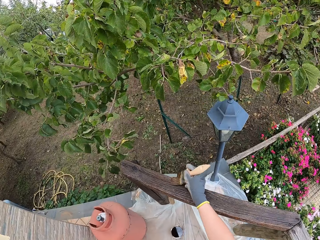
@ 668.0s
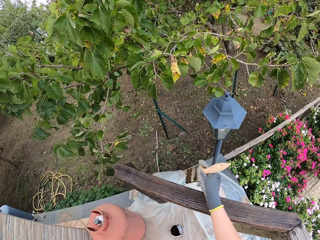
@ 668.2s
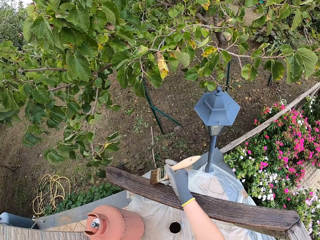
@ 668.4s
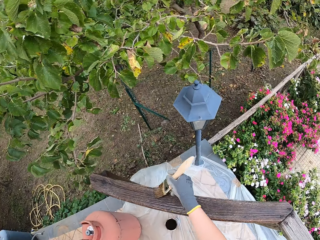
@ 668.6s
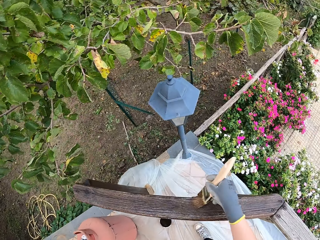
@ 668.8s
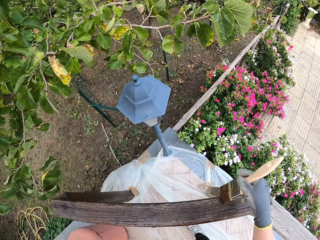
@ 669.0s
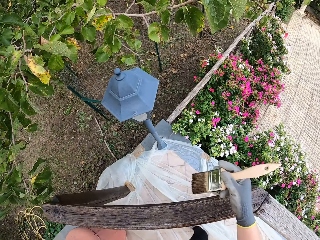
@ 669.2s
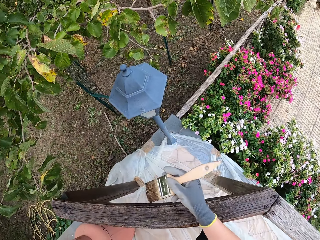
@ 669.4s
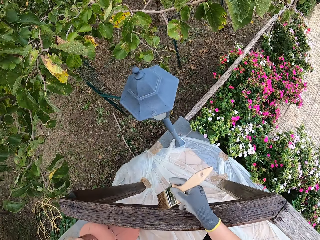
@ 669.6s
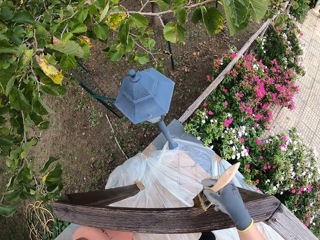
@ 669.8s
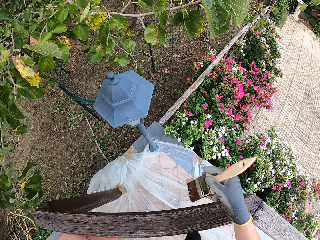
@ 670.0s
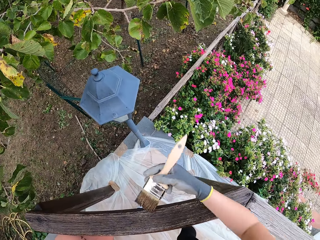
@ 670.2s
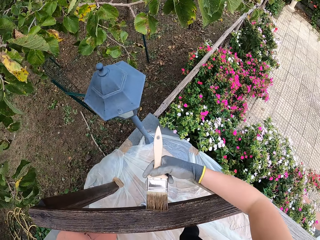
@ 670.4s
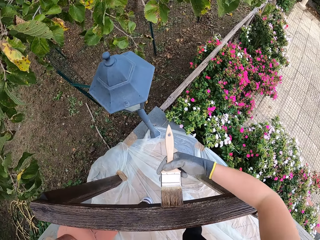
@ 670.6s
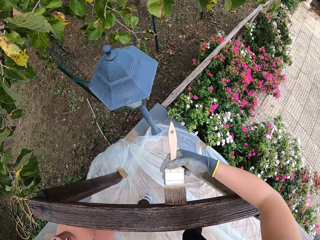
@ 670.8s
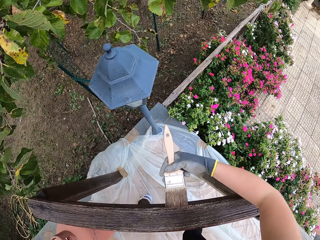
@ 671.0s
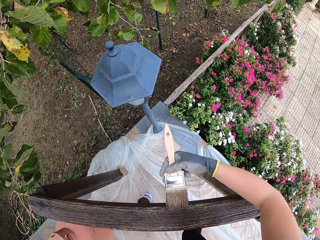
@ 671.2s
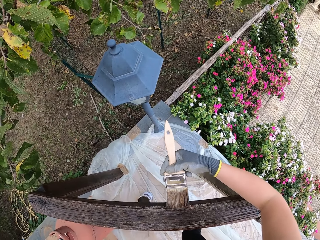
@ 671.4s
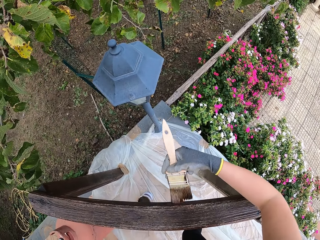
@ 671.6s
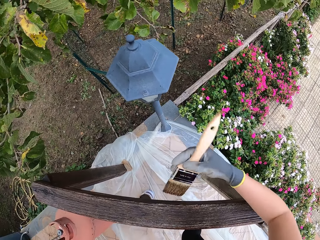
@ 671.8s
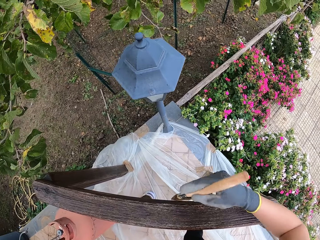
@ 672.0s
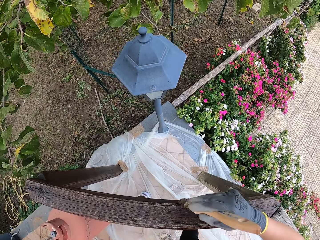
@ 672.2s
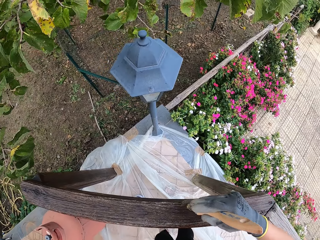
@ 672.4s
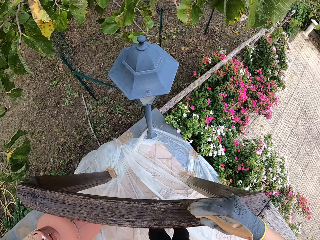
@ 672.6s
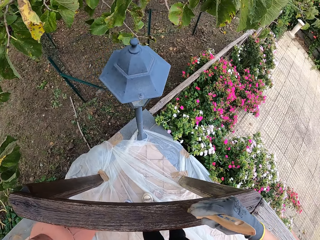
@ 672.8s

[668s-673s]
The camera wearer paints a pole.

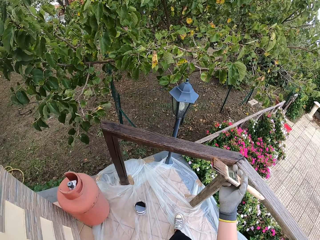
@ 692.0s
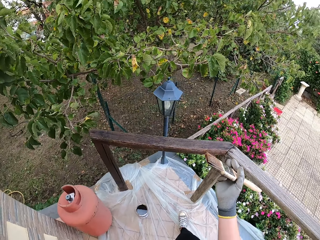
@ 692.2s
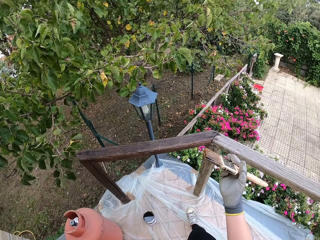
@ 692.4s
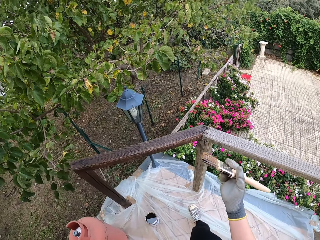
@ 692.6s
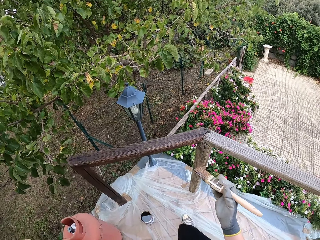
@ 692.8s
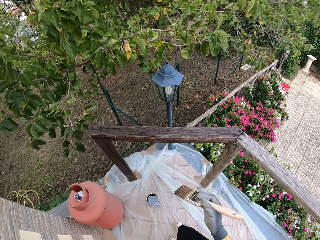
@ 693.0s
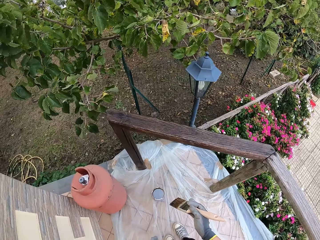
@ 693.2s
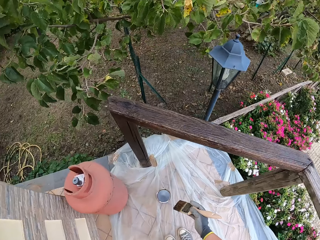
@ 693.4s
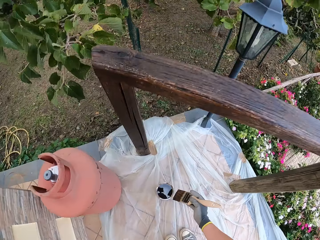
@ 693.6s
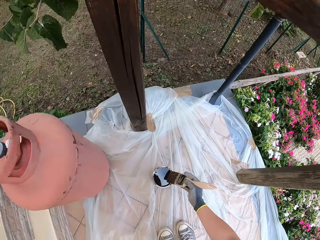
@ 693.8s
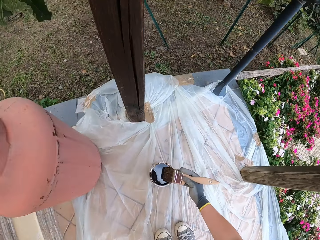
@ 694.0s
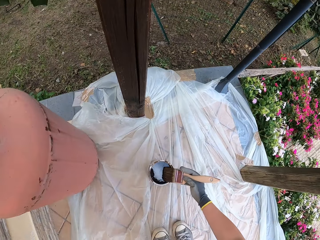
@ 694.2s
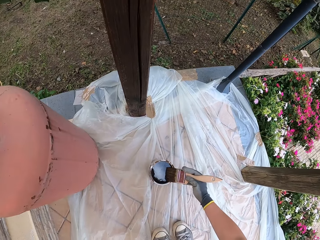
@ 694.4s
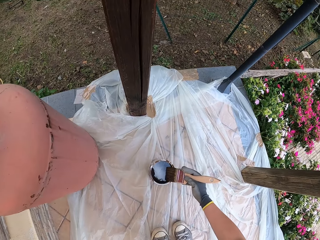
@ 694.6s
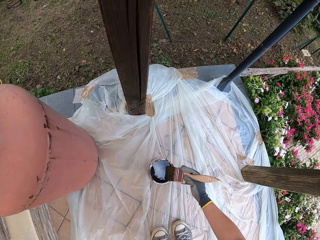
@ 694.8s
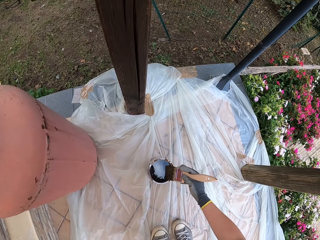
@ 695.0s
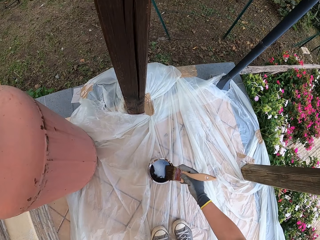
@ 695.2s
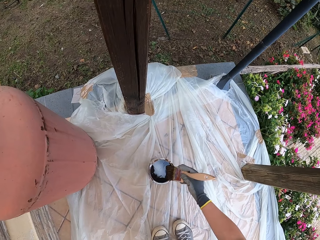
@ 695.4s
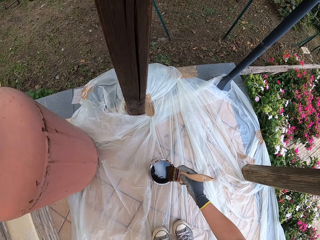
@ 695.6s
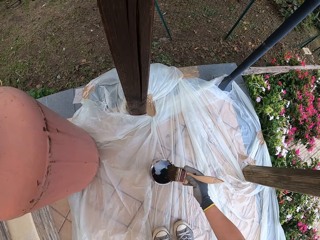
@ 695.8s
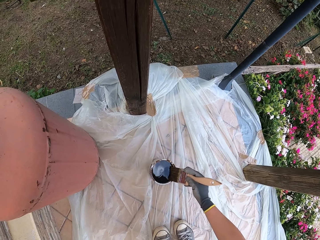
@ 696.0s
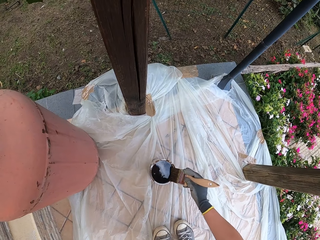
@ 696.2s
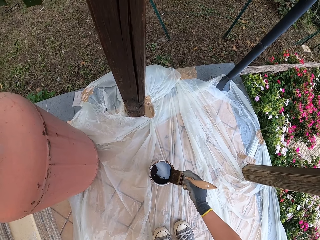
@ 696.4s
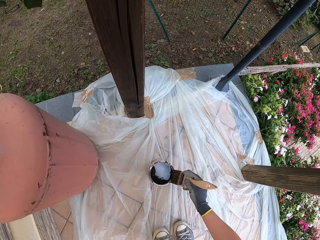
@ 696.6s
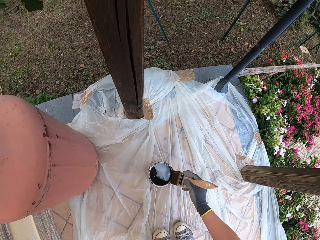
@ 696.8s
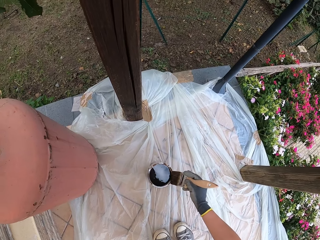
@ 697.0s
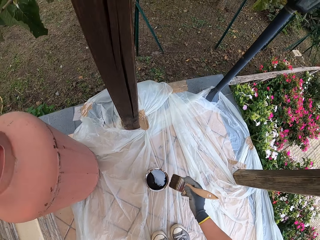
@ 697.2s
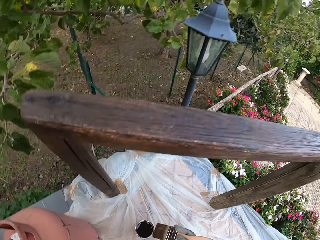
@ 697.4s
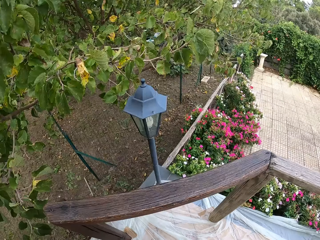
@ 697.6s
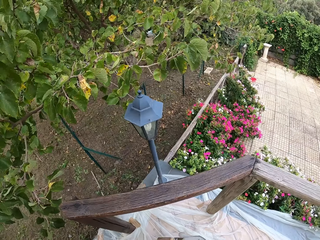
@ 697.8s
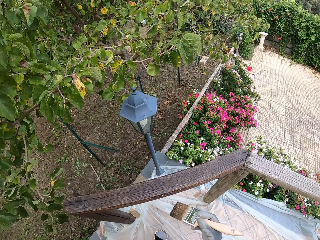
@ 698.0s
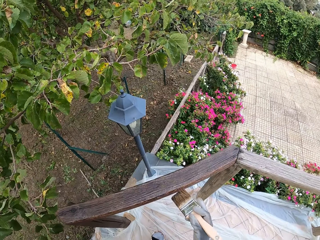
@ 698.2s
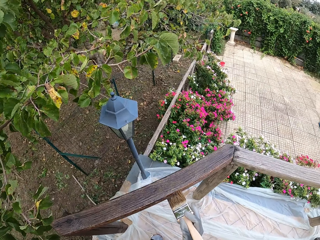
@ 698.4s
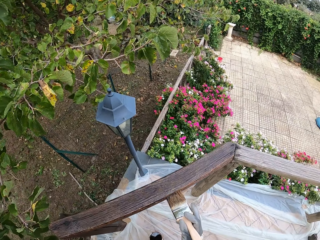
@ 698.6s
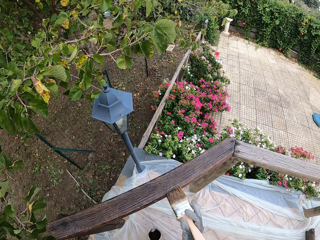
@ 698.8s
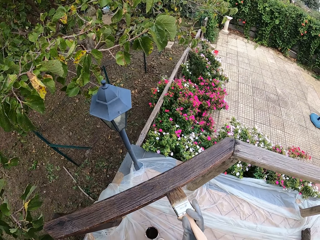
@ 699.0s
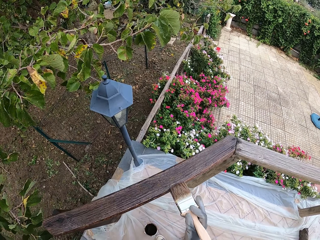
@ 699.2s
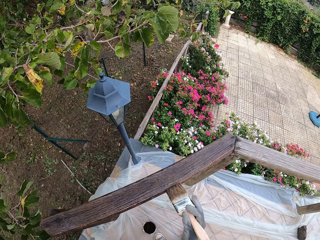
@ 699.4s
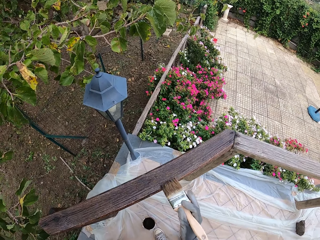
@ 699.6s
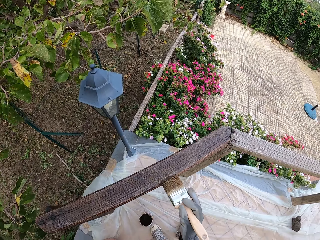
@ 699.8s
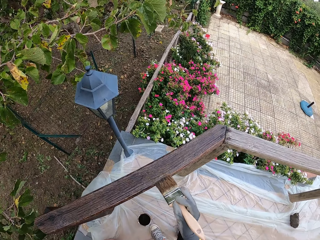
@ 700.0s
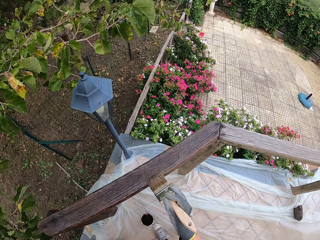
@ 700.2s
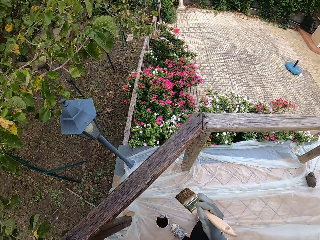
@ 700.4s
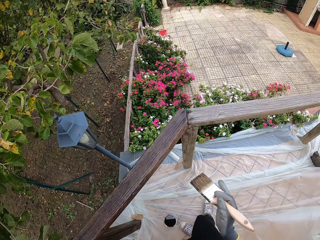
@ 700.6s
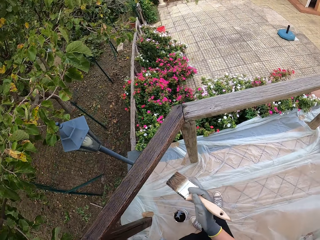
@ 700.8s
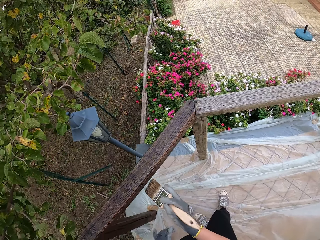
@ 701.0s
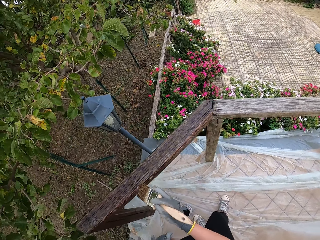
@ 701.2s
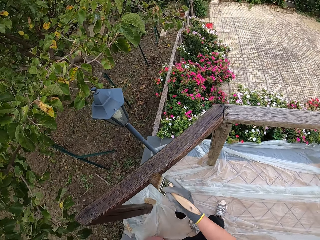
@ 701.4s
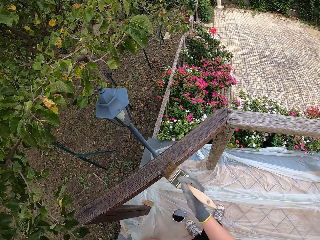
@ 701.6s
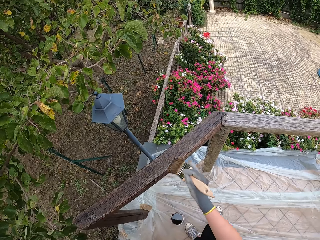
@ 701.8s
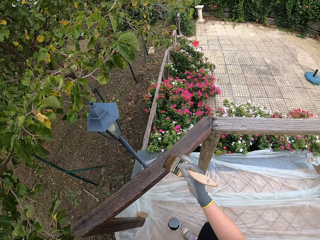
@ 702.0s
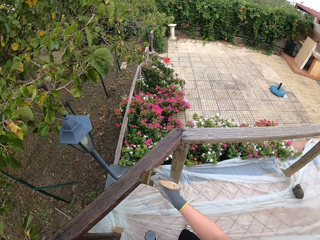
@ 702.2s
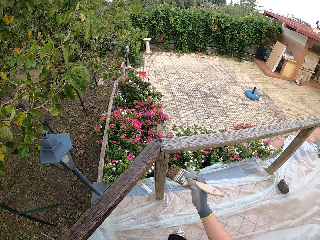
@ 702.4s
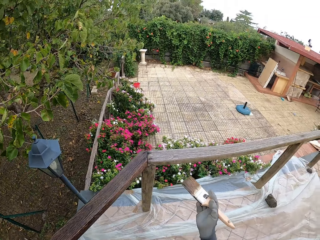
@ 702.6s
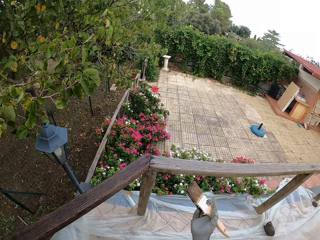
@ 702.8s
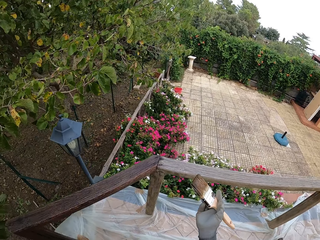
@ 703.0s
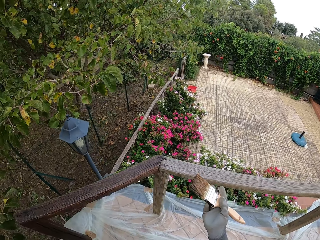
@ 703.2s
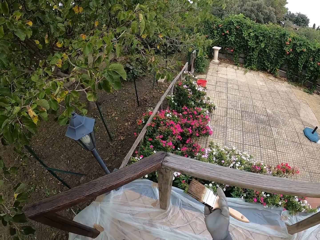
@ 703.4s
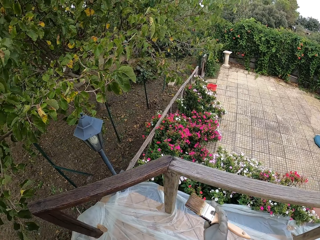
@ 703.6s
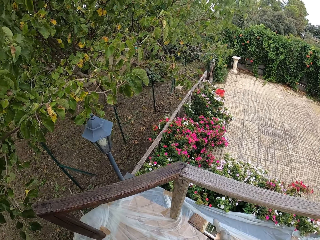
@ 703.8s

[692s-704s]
The camera wearer bends. They dip the paintbrush into the paint can. They wipe the excess paint on the paint can. They stand. They paint a pole.

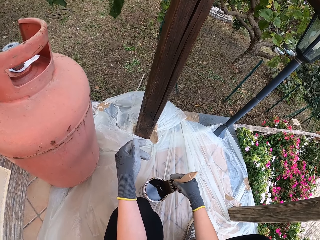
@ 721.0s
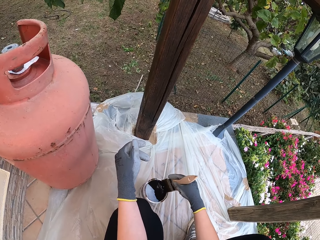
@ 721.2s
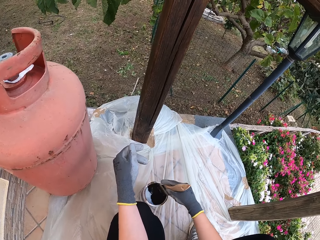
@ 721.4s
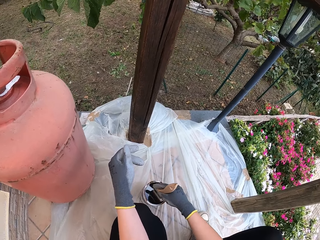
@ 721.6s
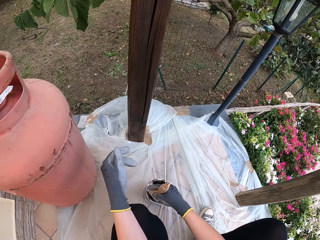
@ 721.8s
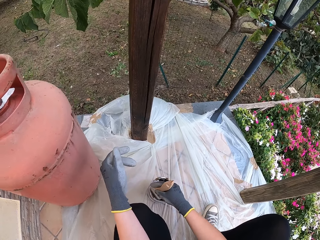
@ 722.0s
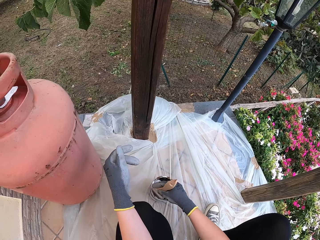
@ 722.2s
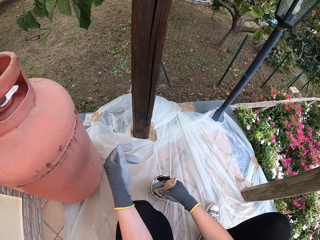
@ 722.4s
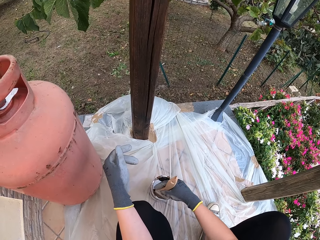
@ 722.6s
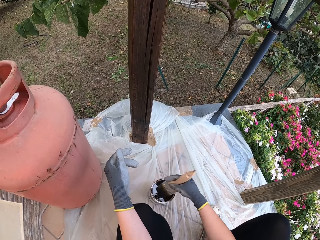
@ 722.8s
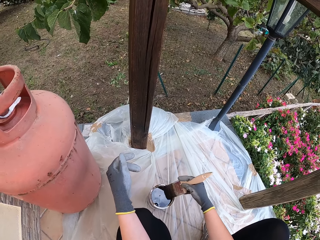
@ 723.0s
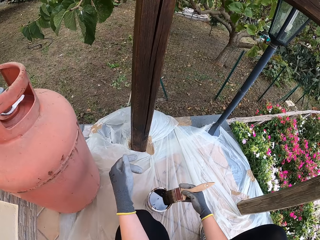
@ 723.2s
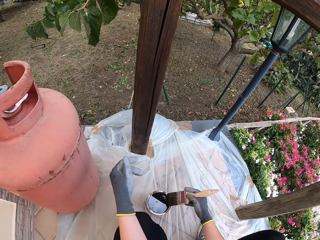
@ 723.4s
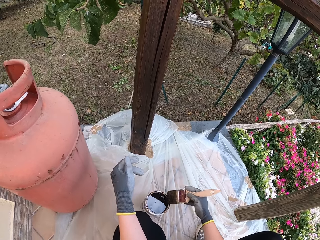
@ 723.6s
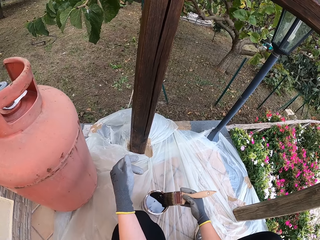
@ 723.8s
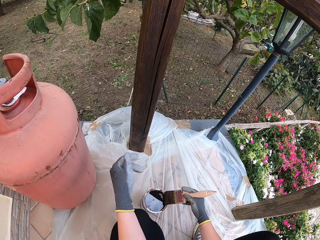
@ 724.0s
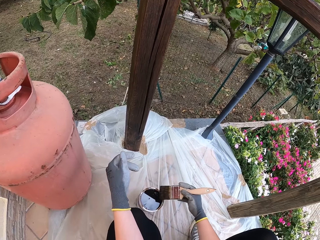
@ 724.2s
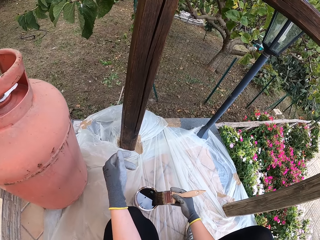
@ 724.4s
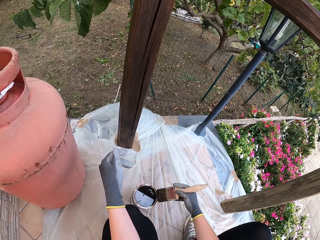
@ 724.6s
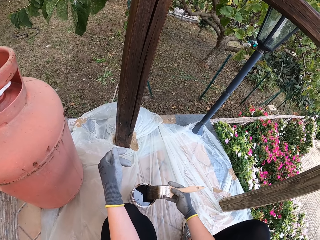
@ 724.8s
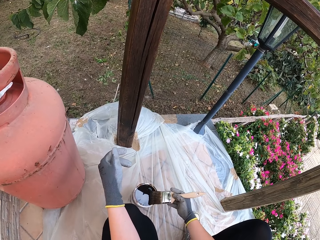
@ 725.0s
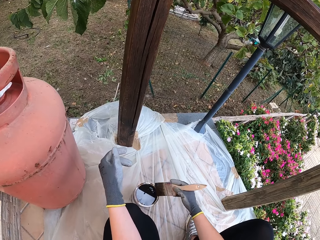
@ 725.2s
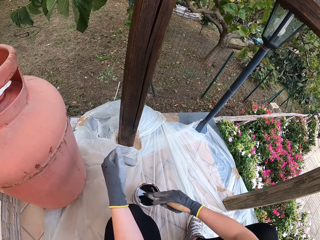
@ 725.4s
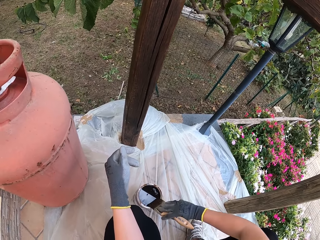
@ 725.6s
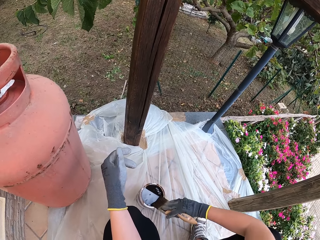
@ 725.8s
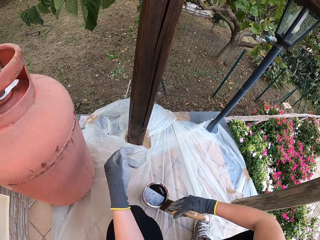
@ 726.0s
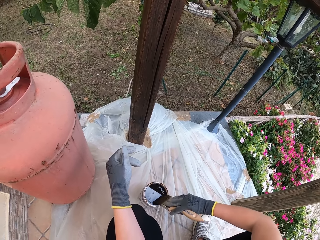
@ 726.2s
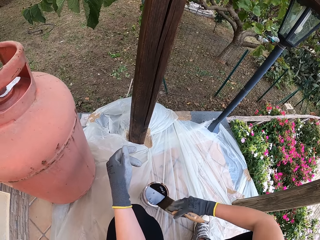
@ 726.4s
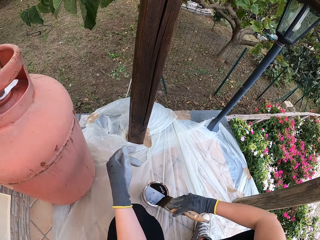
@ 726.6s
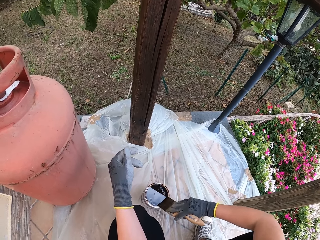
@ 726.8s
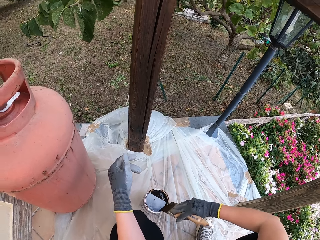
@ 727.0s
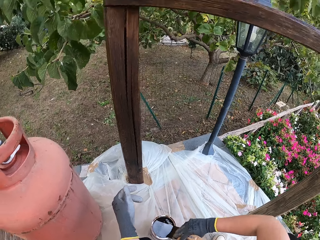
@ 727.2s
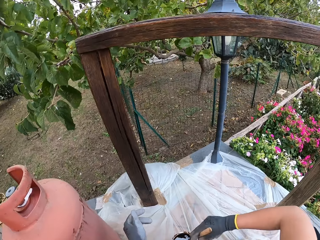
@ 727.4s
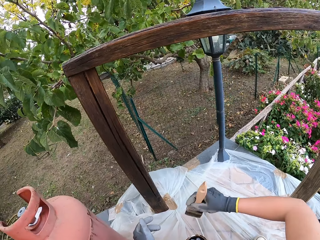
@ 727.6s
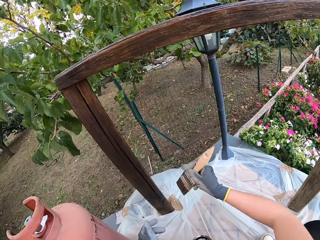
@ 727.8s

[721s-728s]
The camera wearer wipes the excess paint on the paint can.
